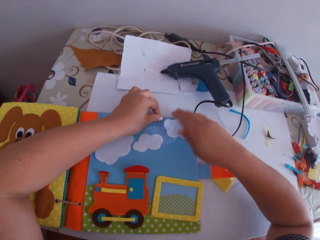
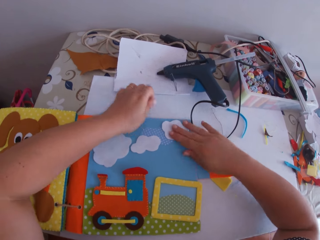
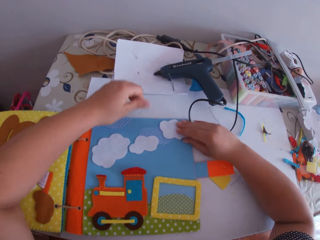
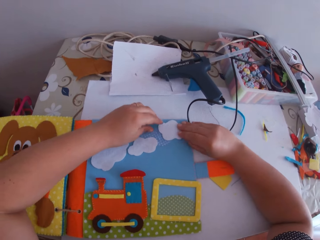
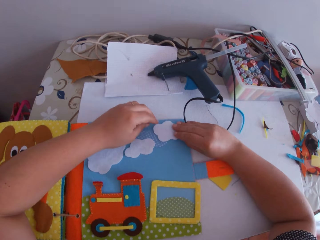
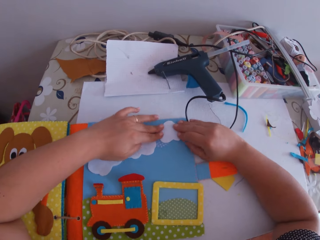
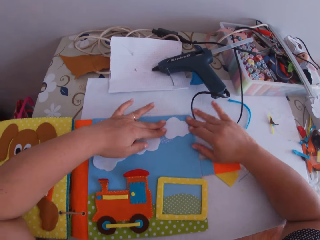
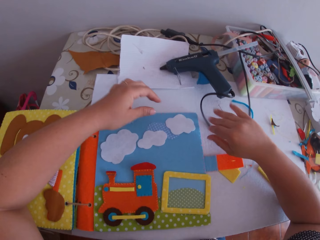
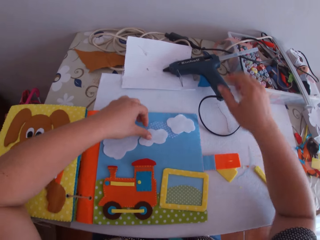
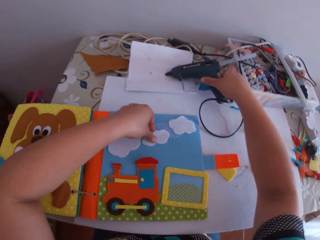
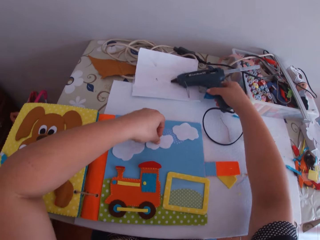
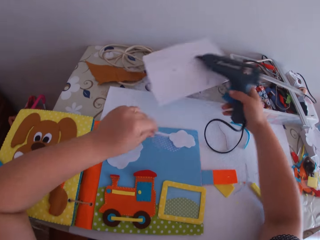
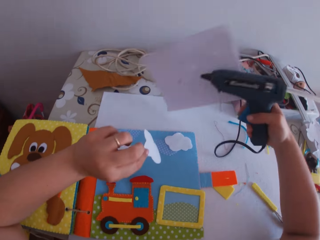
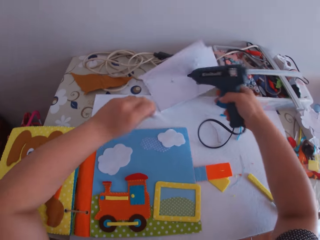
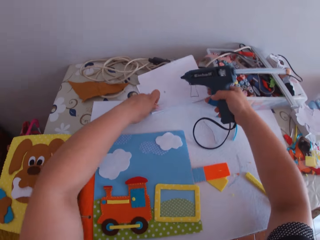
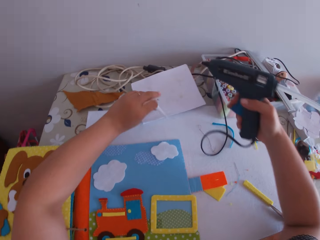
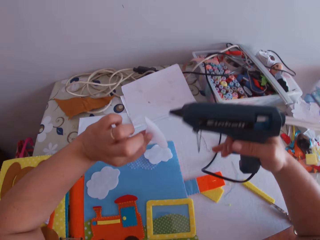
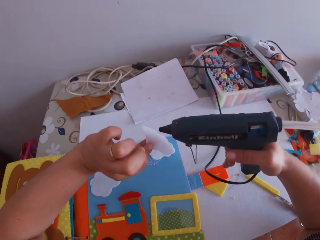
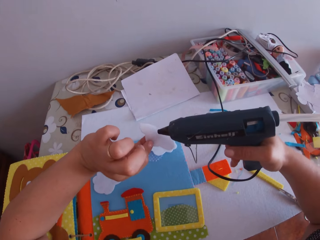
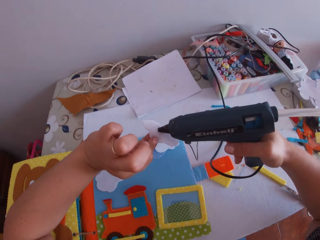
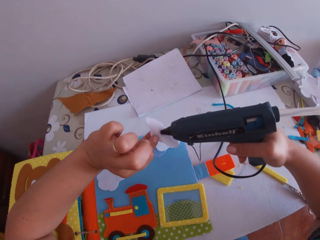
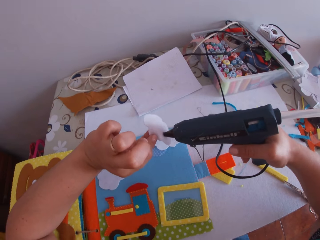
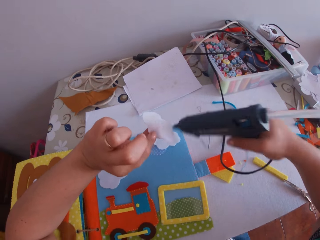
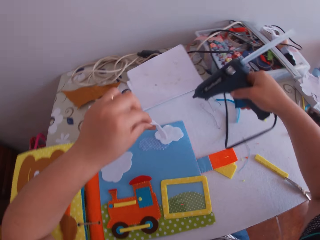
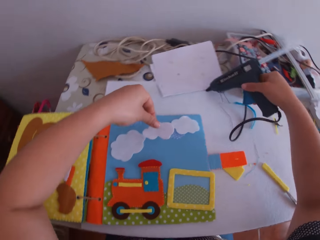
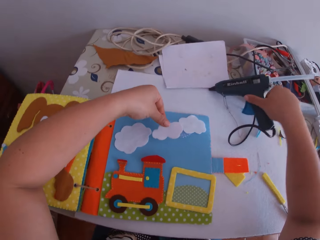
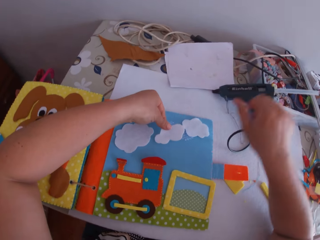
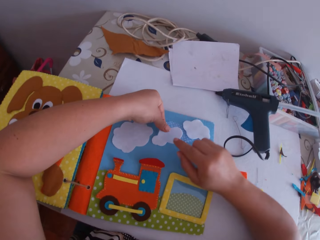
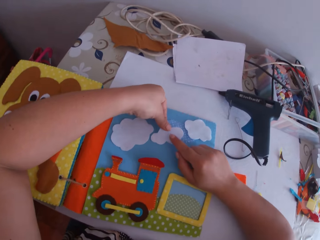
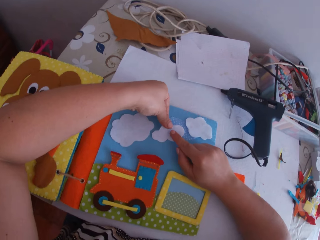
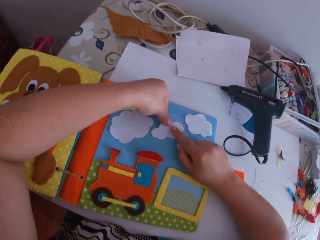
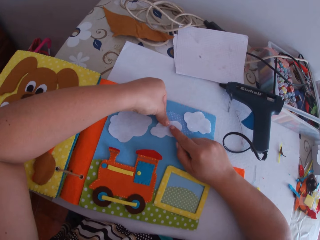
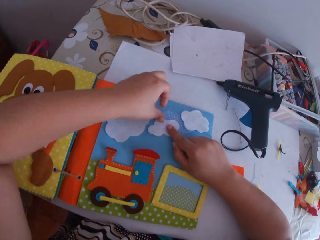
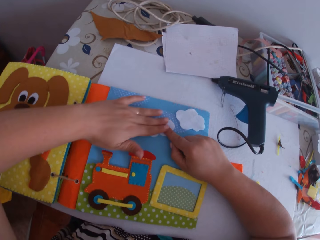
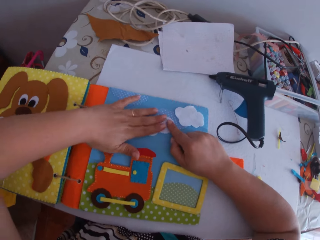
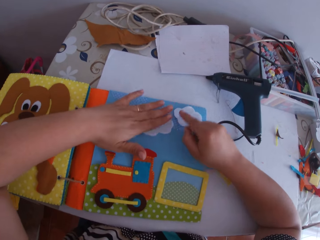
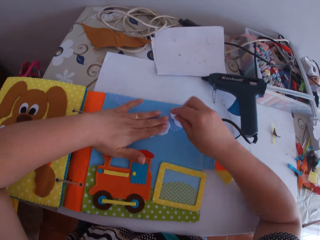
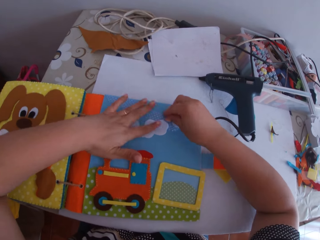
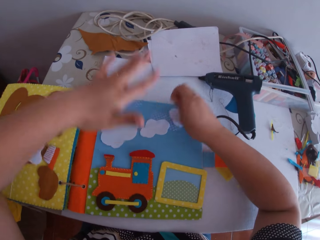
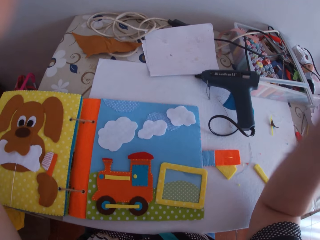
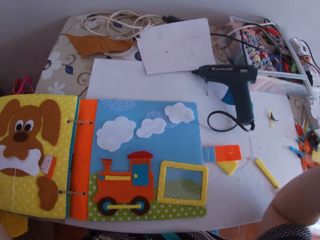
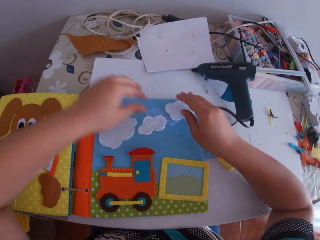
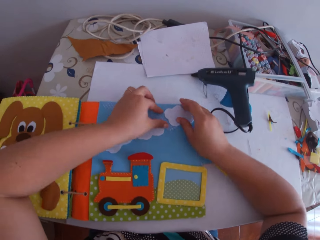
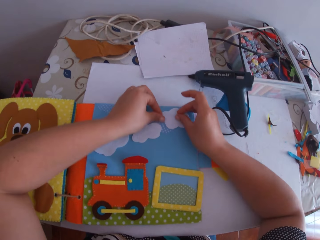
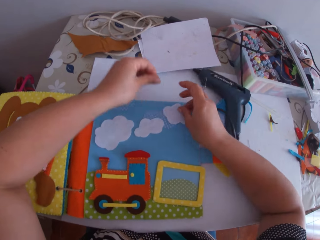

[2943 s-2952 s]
The camera wearer moves the craft cloth on the craft book. He picks up the glue gun from the table with his right hand. He picks up a white fabric from the crafts book with his left hand. He turns the craft cloth. He presses a paper on the table. He puts glue on the white fabric with the glue gun in his right hand. He places the glue gun on the table with his right hand. He presses the craft cloth on the craft book. He glues the white fabric to the crafts book with both hands. He picks something on the craft book. He lifts hands upwards.

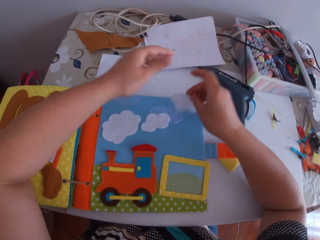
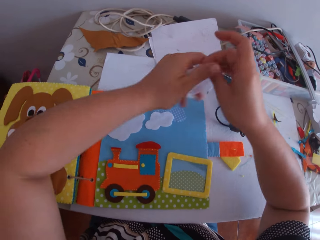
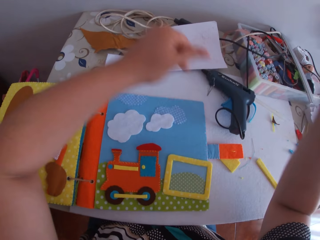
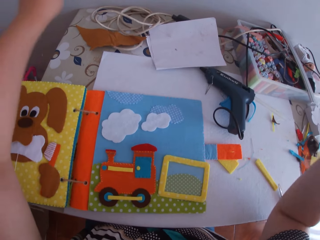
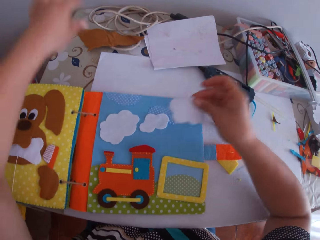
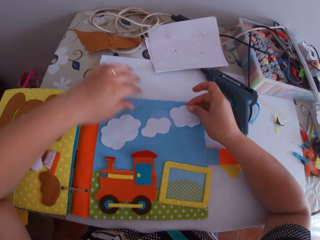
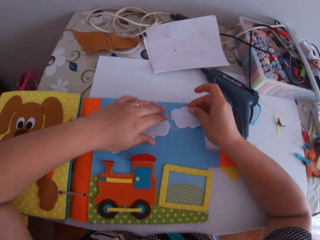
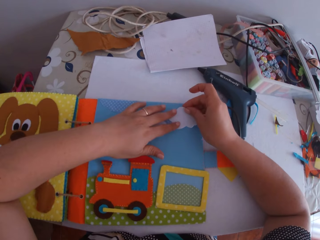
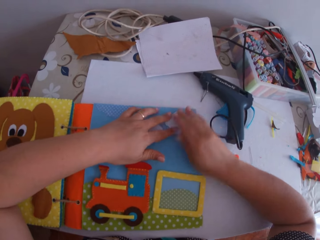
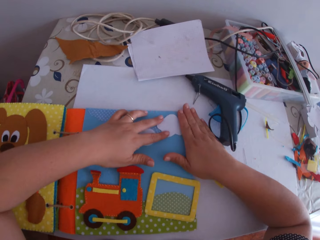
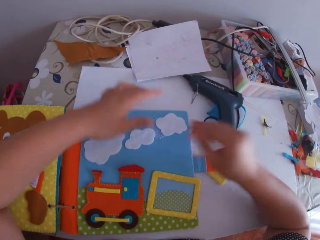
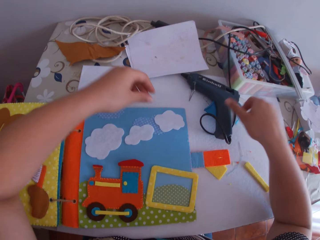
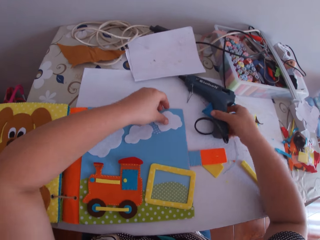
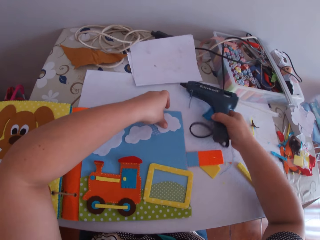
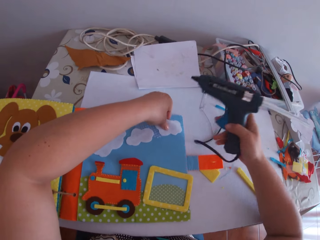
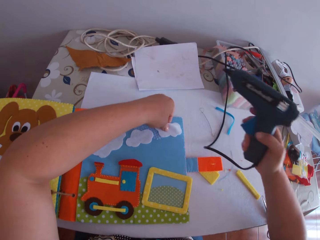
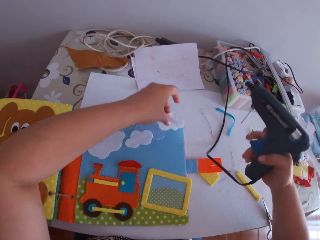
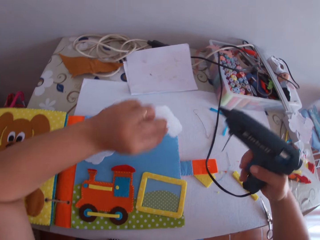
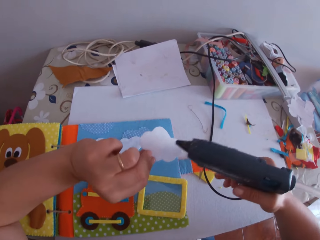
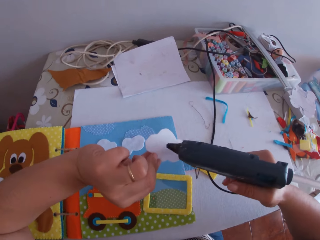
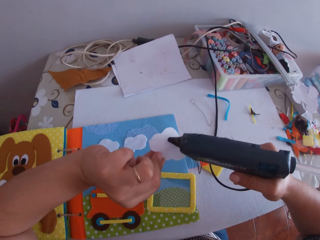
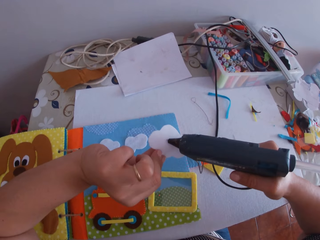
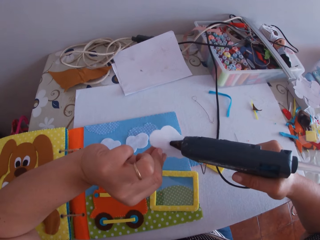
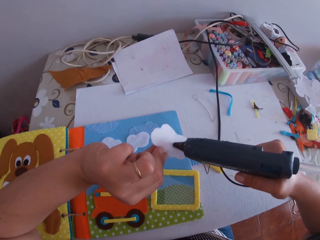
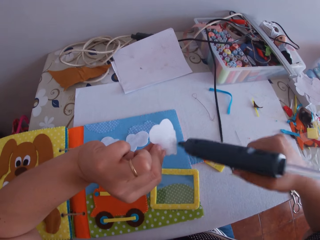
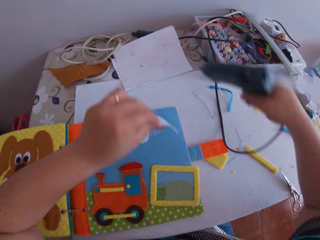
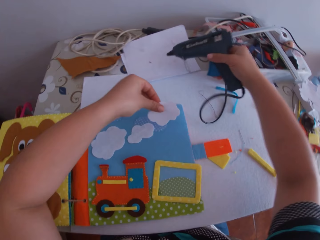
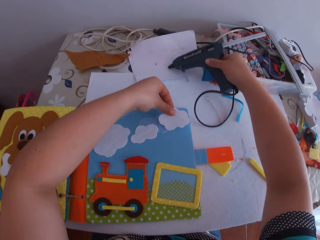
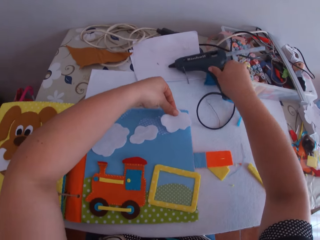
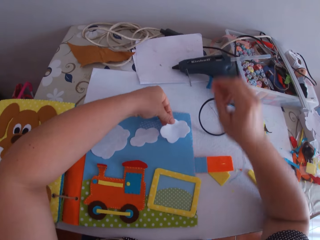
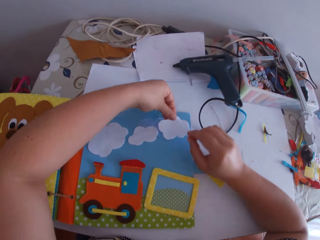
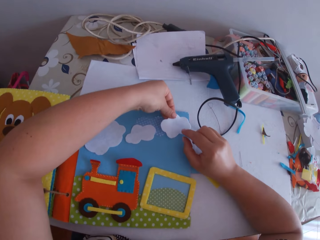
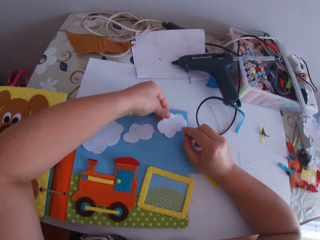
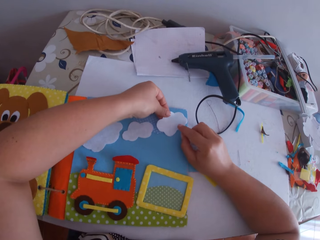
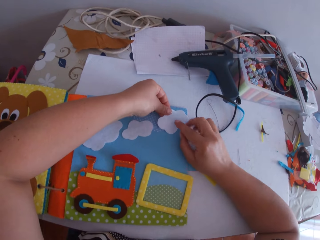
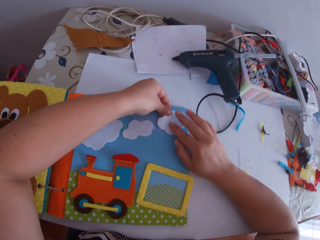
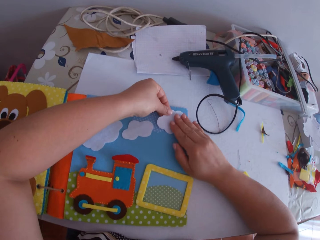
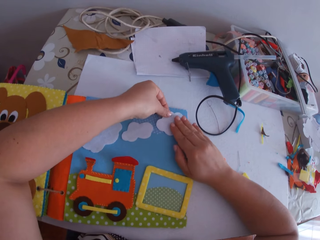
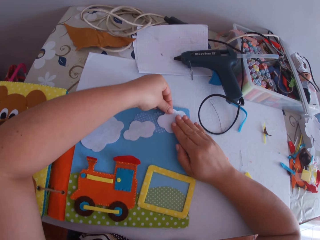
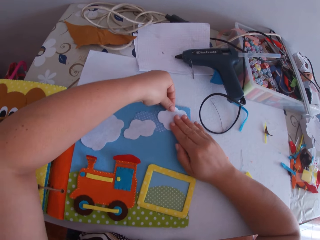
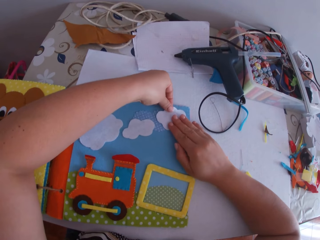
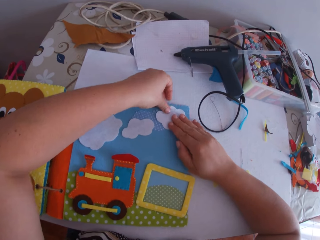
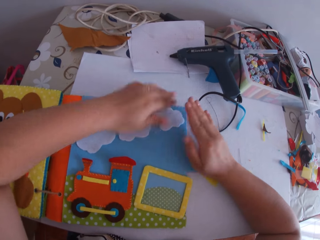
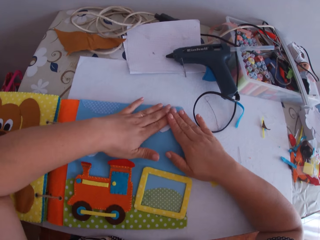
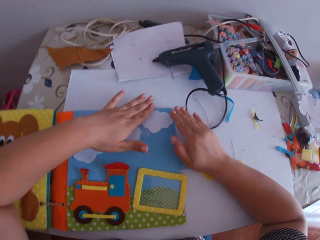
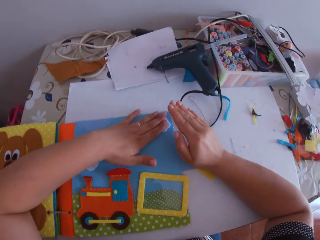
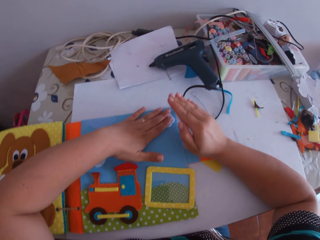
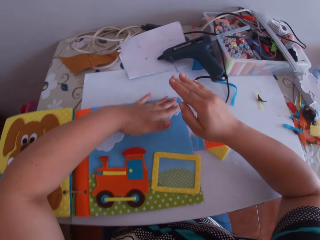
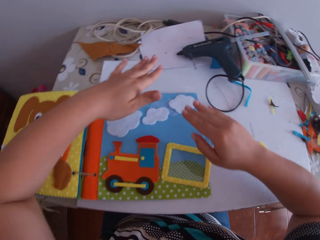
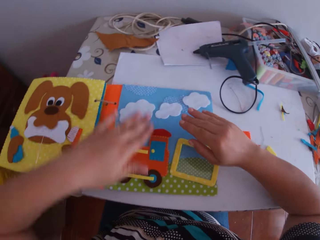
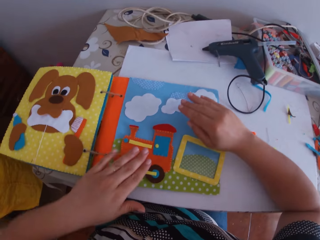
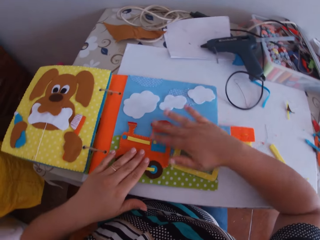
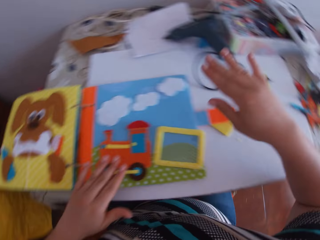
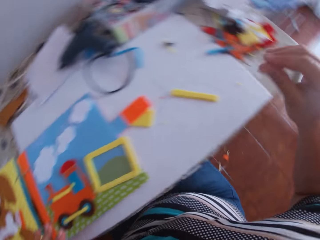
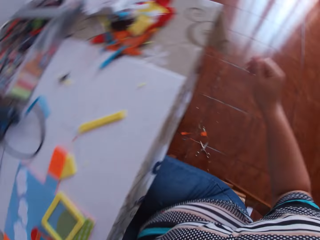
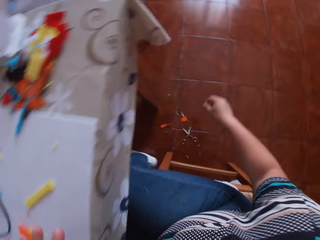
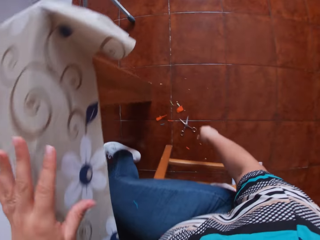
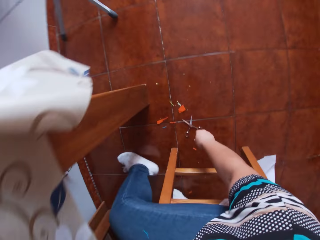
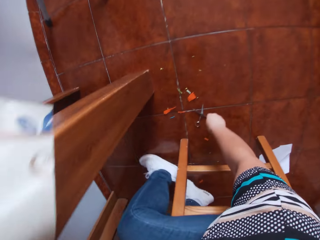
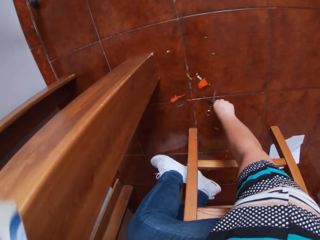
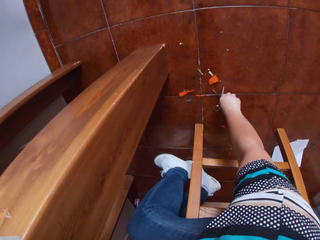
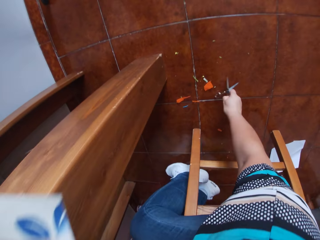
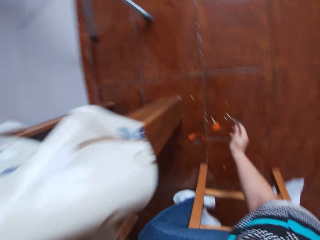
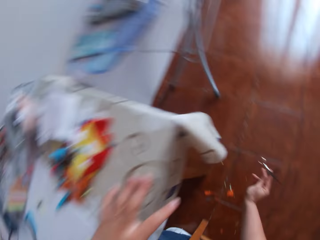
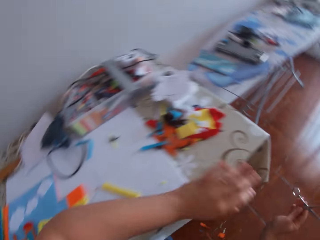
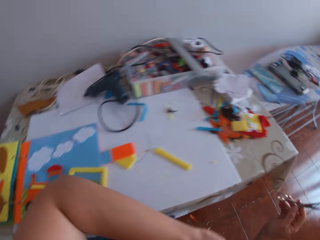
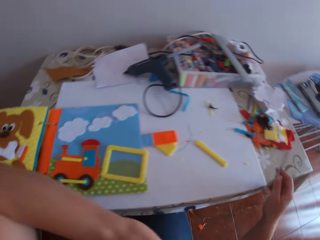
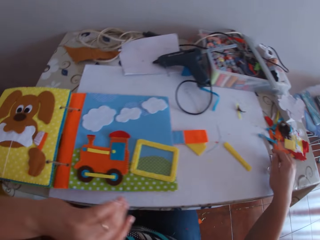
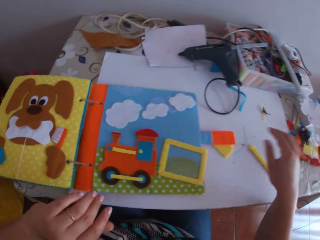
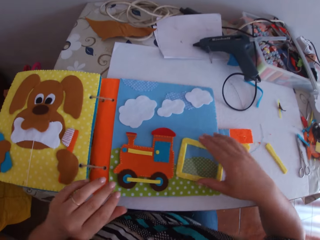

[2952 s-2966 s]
The camera wearer picks up a white fabric from the crafts book with his right hand. They lift hands upwards. They place the white fabric on the crafts book with his right hand. They press the craft cloth on the craft book. They pick up the glue gun from the table with his right hand. They pick up the white fabric from the crafts book with his left hand. They put glue on the white fabric with the glue gun in his right hand. They place the glue gun on the table with his right hand. They fix the craft cloth on the craft book. They glue the white fabric to the crafts book with both hands. They press the craft cloth on the craft book. They fix craft toys on the craft book. They turn around. They bend downwards. They pick up a pair of scissors from the floor with his right hand. They move around. They wipe her face with a hand. They place the scissors on the table with his right hand.
